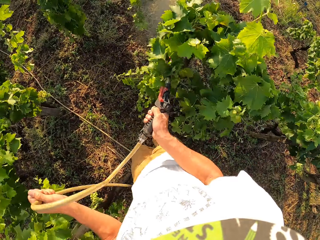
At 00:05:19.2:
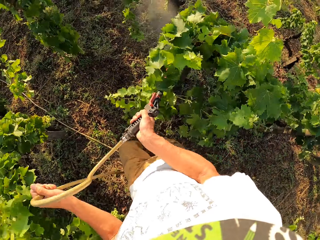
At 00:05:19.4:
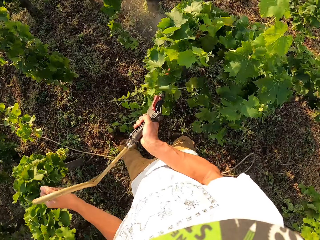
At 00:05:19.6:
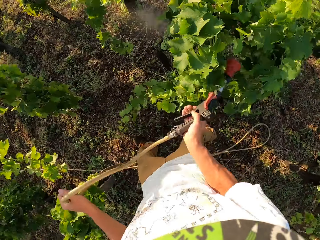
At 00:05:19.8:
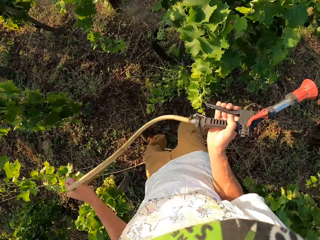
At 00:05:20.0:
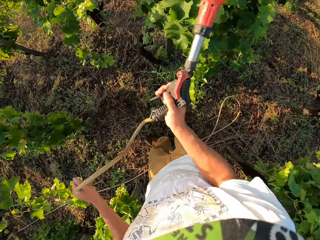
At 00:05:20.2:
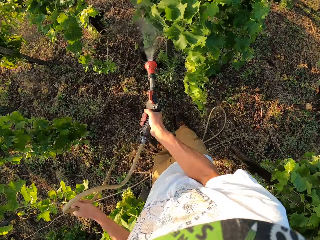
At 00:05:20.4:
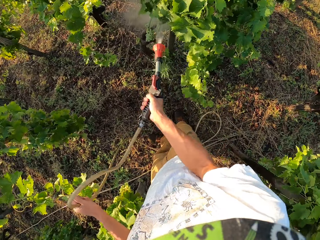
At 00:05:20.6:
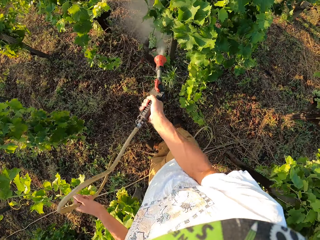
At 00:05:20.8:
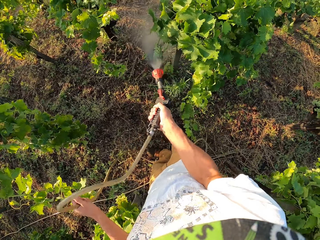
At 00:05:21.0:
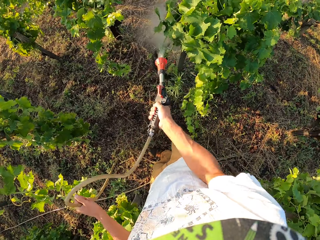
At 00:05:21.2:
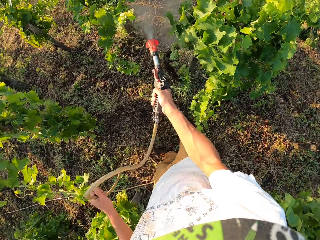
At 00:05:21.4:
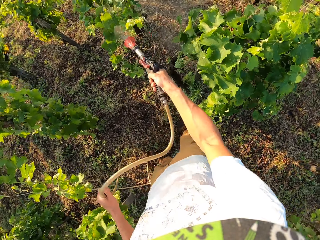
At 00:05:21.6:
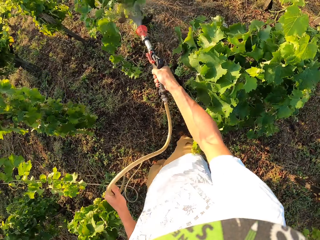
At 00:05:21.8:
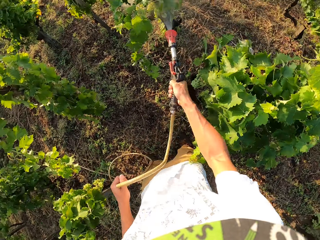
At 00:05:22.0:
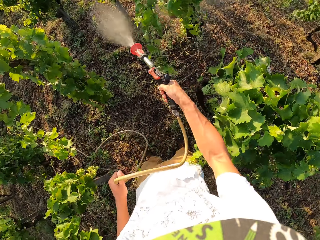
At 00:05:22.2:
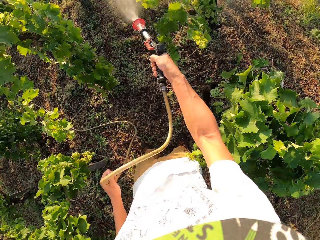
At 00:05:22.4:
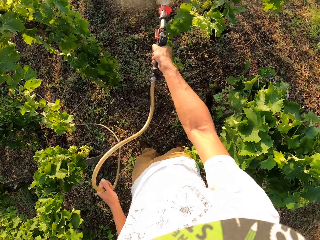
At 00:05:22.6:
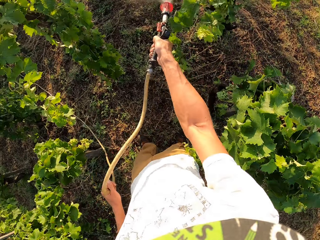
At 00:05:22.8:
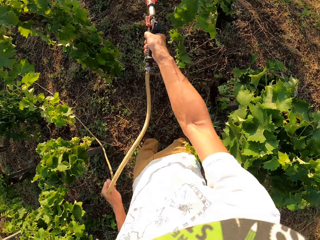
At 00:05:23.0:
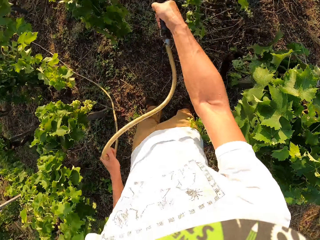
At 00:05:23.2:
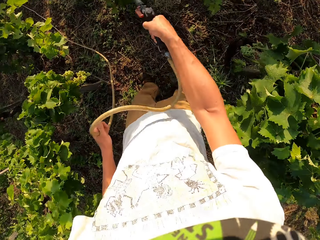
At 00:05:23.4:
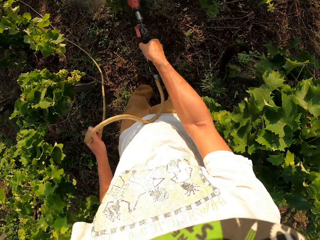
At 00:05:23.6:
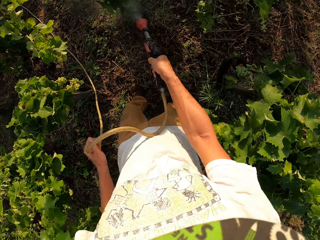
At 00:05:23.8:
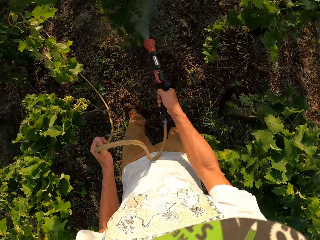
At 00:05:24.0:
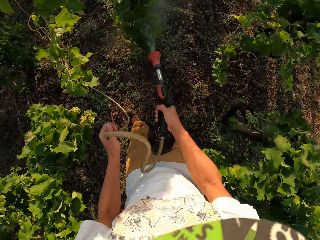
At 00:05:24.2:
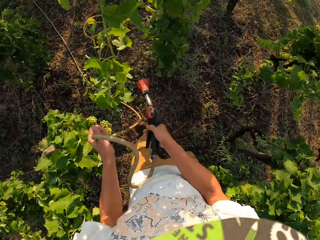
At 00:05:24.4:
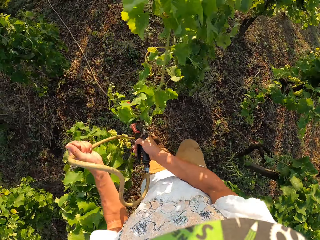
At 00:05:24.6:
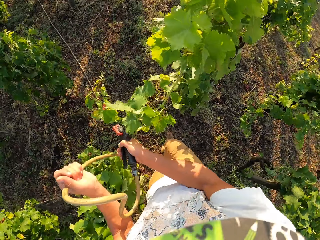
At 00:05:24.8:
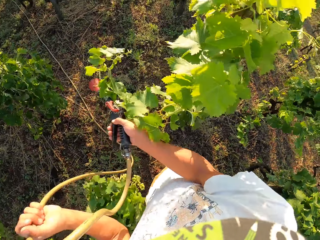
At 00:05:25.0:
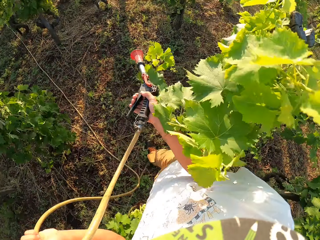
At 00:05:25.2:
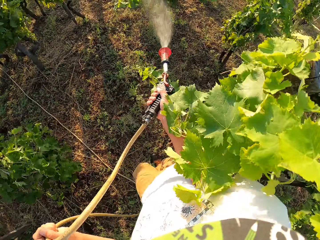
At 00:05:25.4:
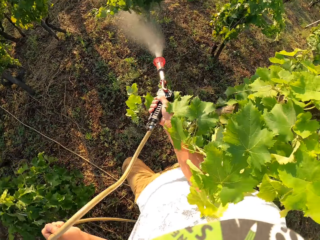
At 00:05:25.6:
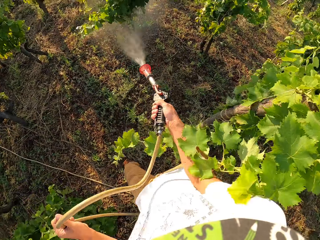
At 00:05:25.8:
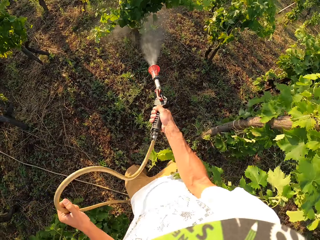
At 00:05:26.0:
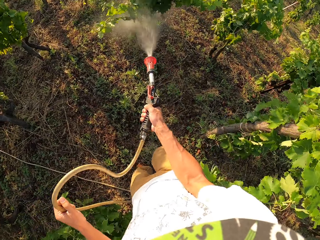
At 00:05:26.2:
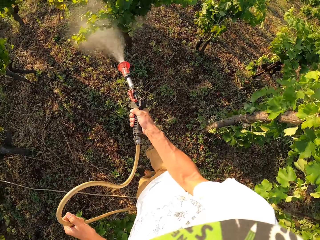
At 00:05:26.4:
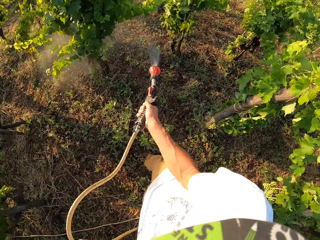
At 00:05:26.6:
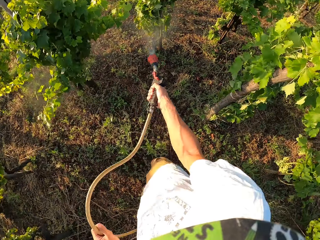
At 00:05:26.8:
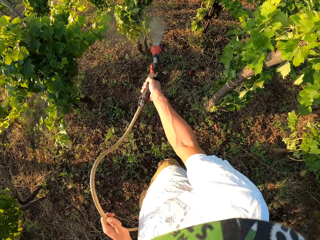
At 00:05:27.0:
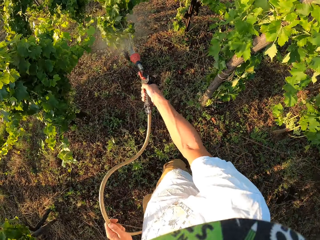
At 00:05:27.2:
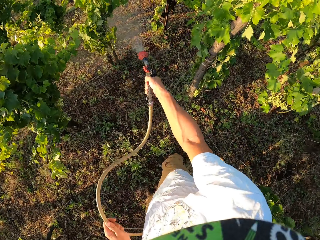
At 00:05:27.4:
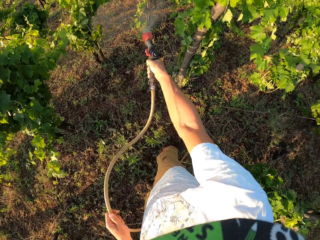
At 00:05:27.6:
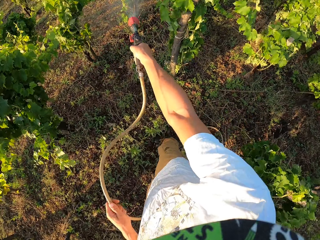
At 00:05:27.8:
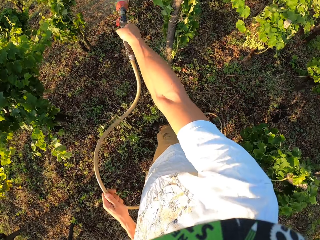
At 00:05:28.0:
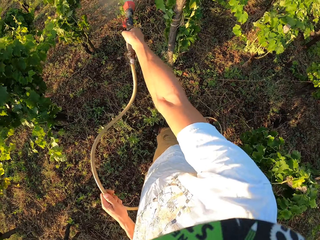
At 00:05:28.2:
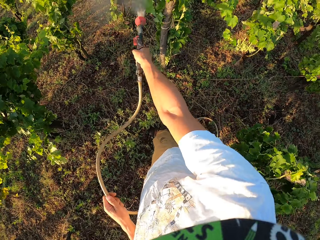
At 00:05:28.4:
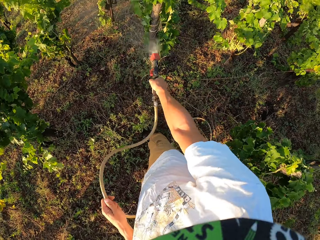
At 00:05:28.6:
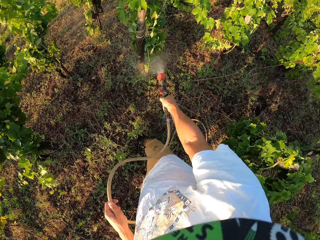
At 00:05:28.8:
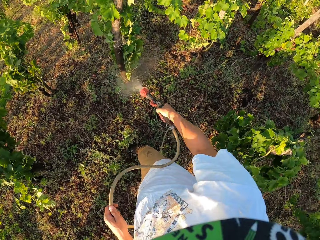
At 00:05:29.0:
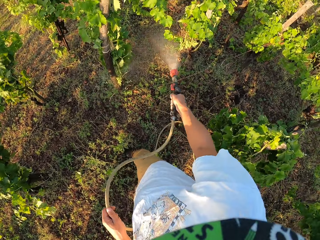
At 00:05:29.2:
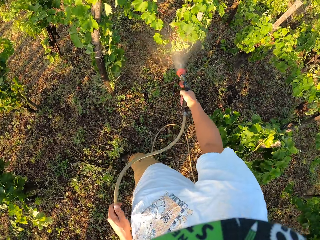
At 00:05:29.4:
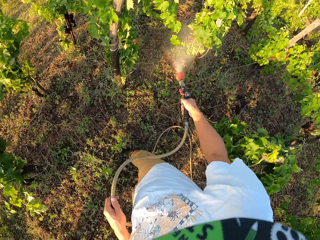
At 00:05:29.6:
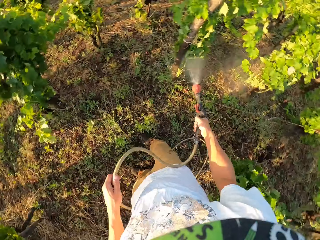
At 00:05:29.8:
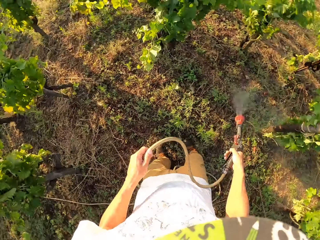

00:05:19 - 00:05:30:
The camera wearer turns off the sprinkler briefly. They continue to spray. They turn off the sprinkler again. They continue to water the field.

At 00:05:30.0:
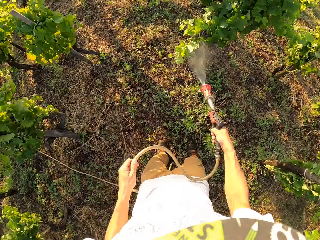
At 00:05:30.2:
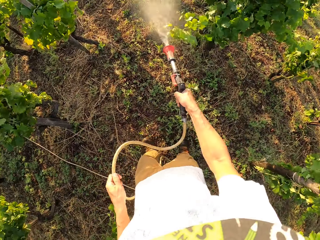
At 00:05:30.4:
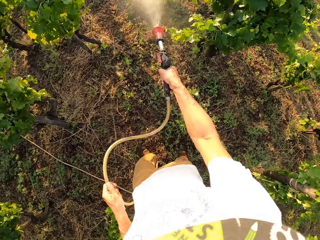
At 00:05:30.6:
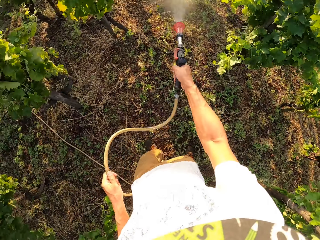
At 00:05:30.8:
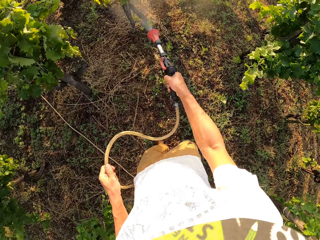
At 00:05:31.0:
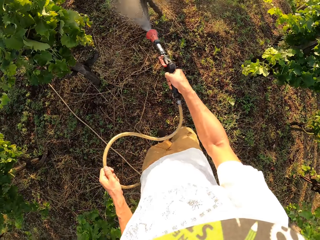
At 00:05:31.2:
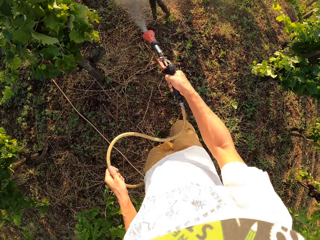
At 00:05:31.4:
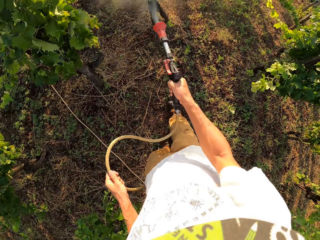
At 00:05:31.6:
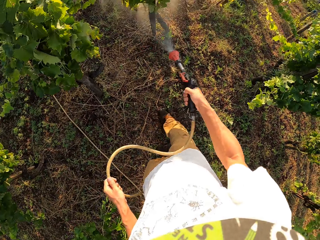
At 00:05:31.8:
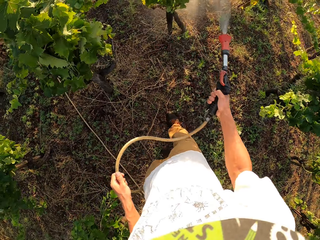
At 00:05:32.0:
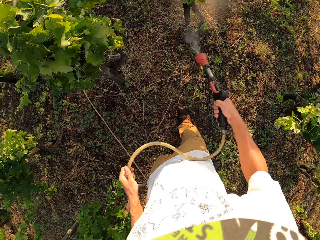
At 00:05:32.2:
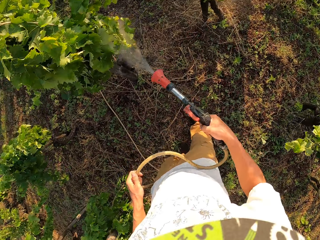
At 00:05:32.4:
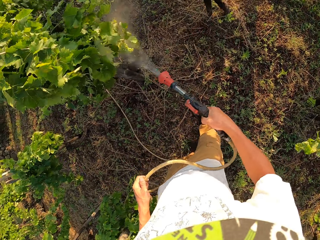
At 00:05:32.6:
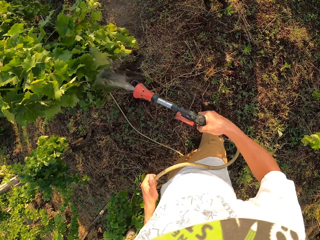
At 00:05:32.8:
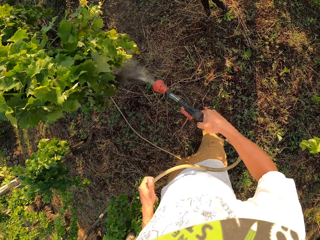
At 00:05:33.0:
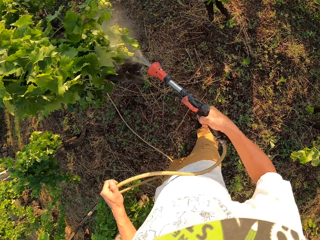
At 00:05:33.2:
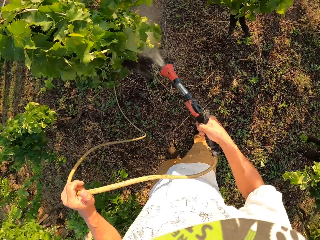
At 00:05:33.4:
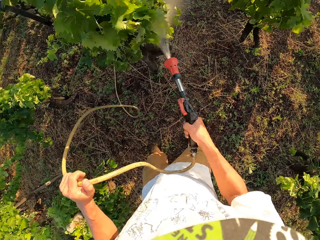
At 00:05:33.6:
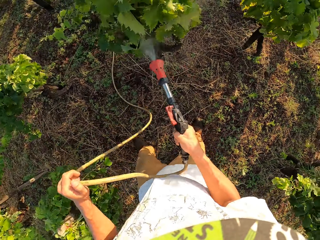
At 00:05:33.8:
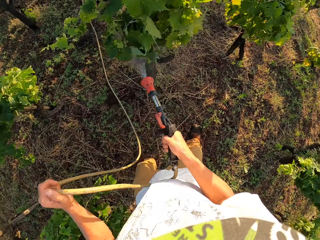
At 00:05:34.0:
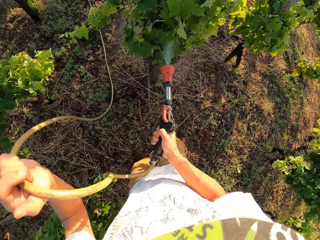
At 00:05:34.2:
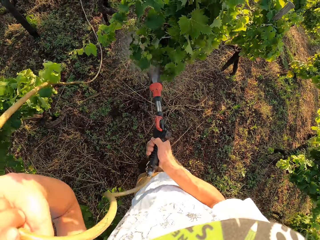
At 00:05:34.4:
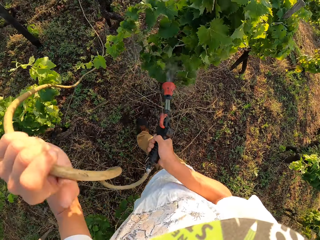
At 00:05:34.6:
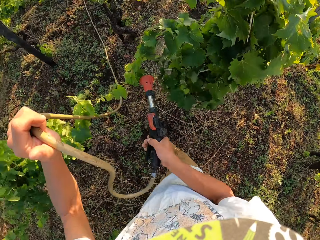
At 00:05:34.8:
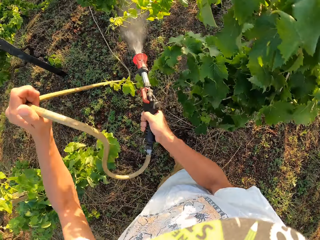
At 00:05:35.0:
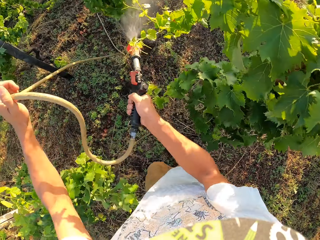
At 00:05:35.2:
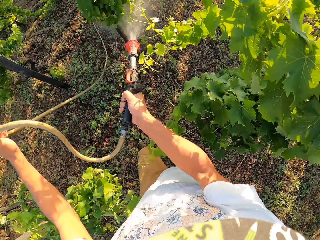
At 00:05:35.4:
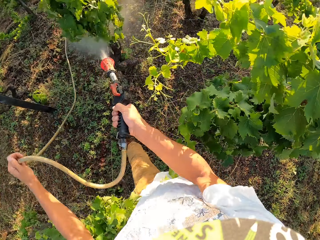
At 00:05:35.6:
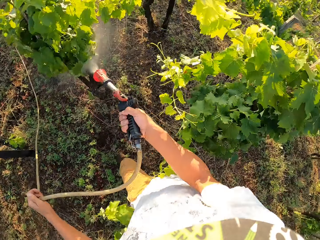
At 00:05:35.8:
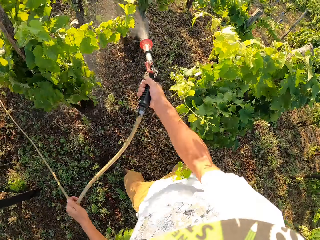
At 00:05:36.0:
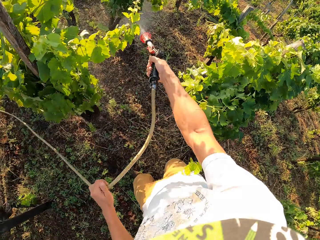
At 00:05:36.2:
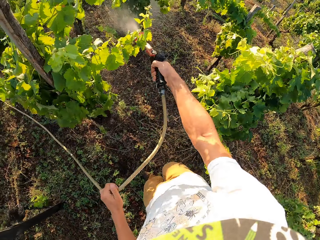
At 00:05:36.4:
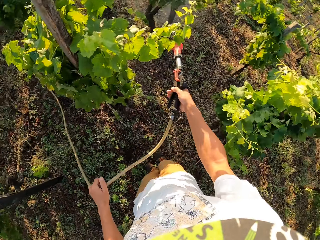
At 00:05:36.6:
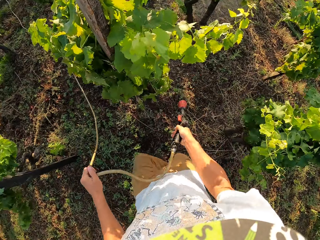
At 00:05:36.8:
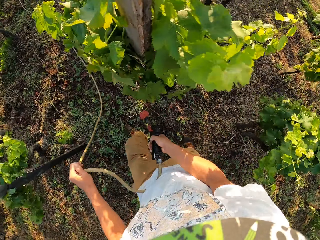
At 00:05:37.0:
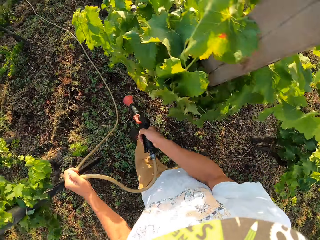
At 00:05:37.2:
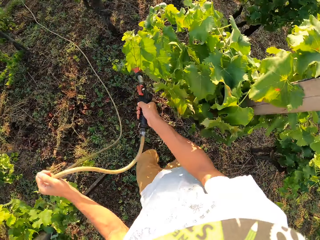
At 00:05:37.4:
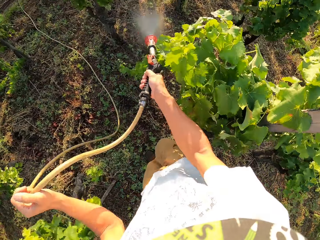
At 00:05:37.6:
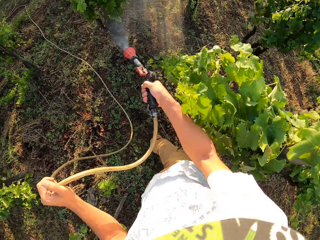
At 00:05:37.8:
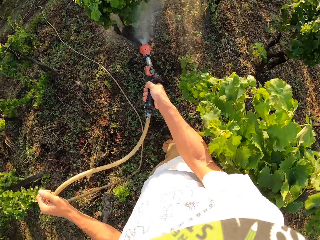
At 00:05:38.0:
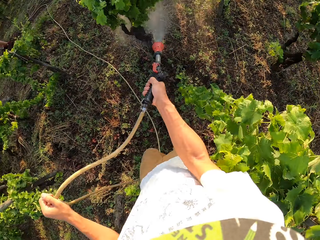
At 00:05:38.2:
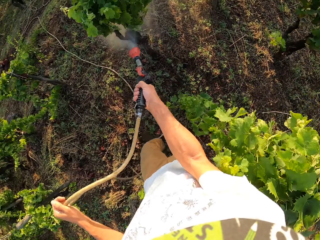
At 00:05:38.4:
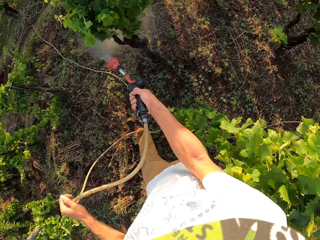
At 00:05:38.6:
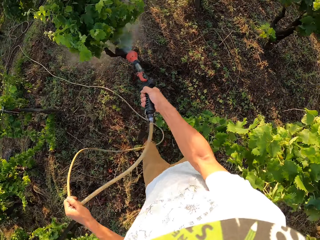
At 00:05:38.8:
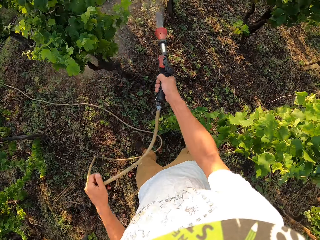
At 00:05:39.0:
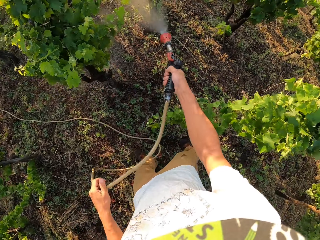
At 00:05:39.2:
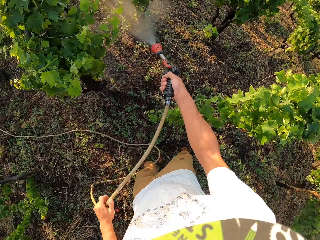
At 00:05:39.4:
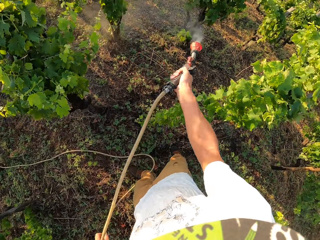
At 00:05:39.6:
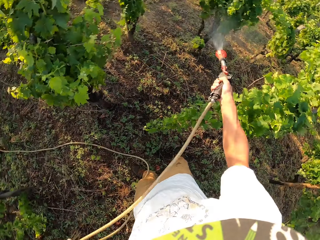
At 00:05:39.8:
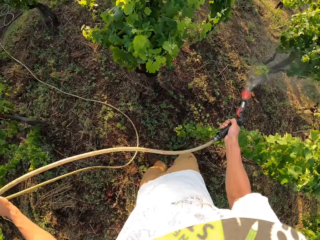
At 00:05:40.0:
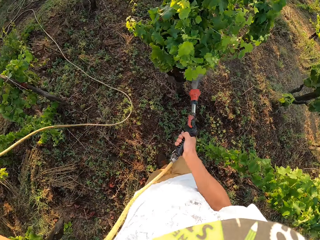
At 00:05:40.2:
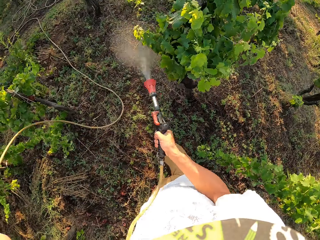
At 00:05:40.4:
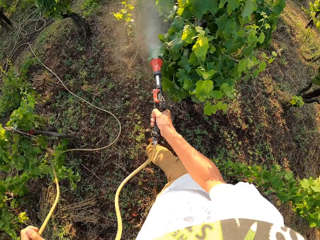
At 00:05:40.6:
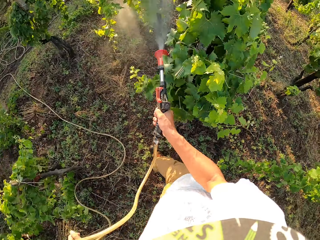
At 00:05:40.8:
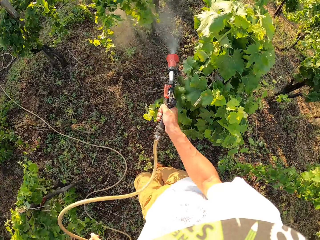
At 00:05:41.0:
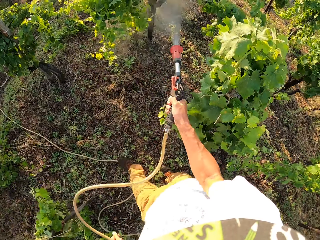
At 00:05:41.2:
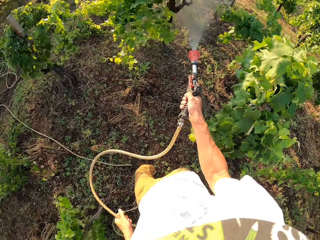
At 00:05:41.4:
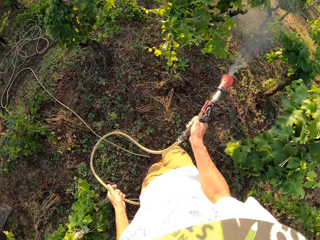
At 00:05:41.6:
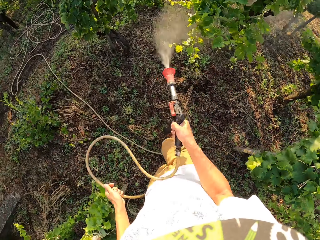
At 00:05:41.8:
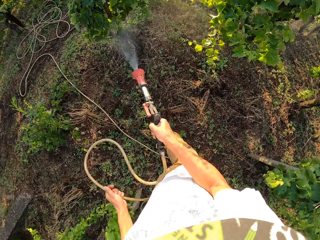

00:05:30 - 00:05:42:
The camera wearer slightly raises the pipe he is holding in his left hand. He turns off the sprinkler again. He moves the sprinkler from the right to the left side of a few leaves. He continues to water the field. He slightly raises the pipe he is holding in his left hand.
